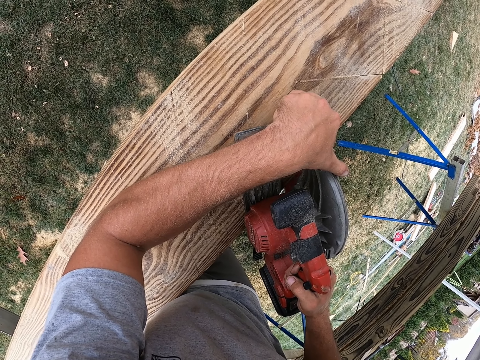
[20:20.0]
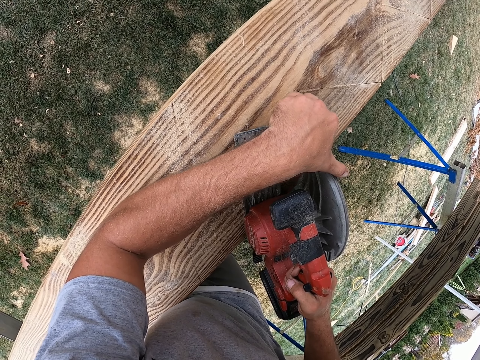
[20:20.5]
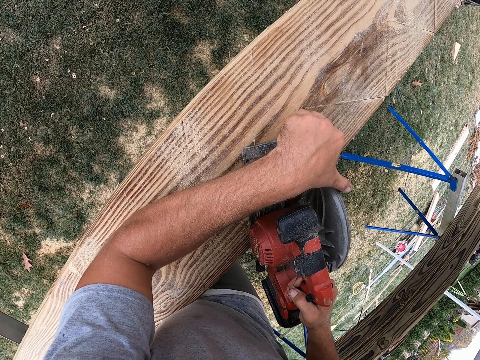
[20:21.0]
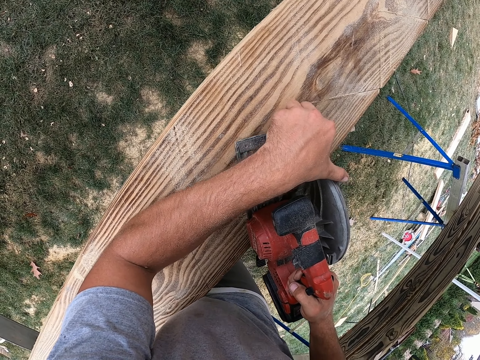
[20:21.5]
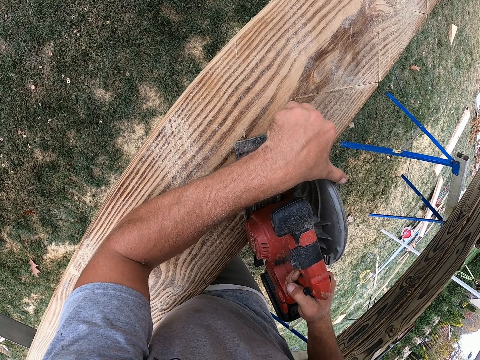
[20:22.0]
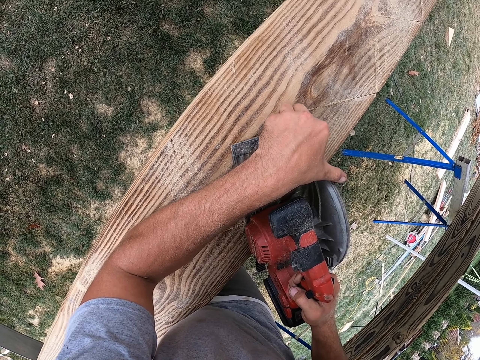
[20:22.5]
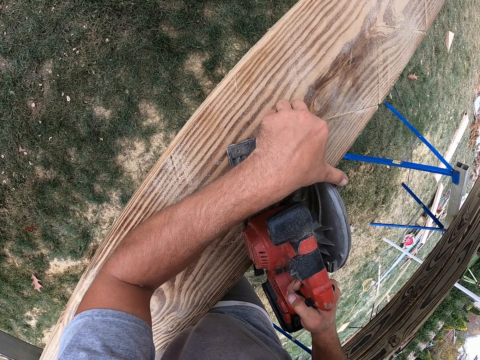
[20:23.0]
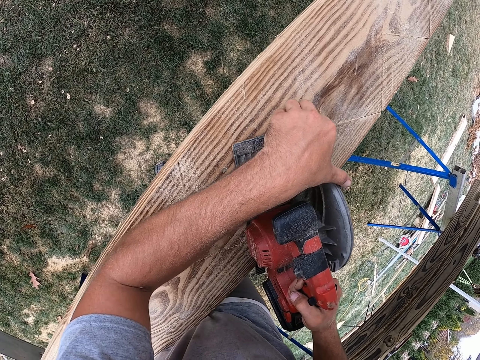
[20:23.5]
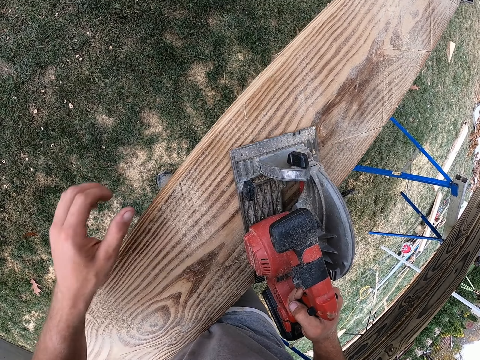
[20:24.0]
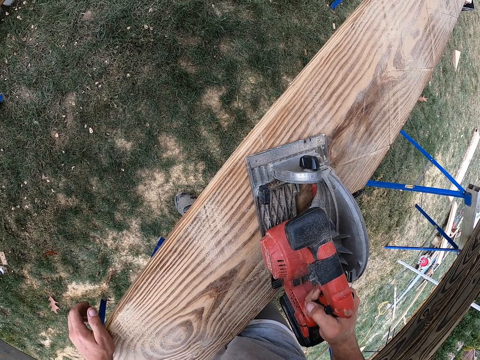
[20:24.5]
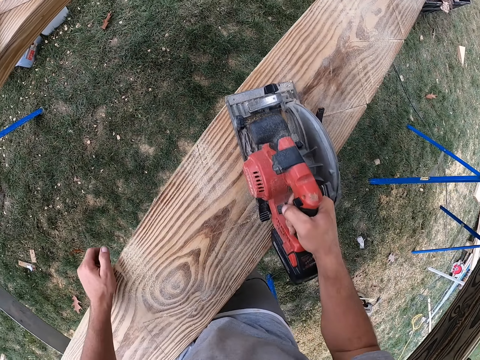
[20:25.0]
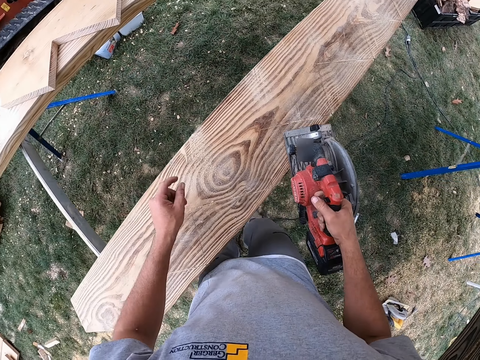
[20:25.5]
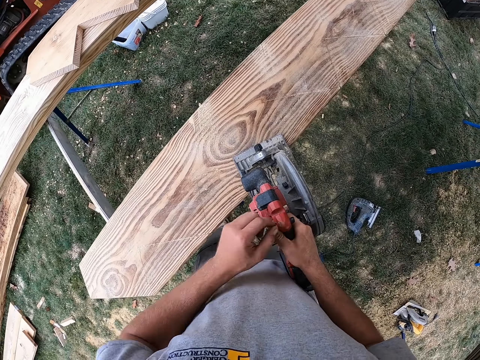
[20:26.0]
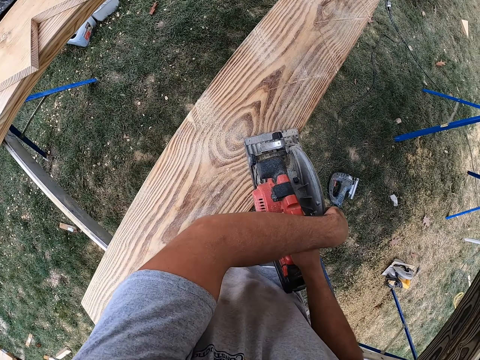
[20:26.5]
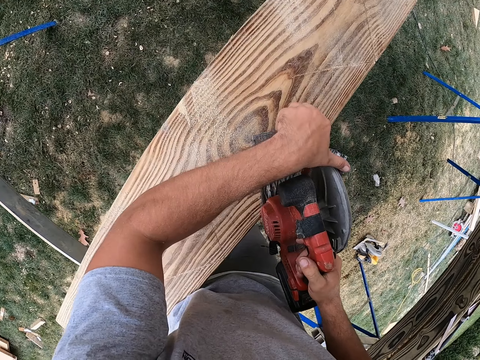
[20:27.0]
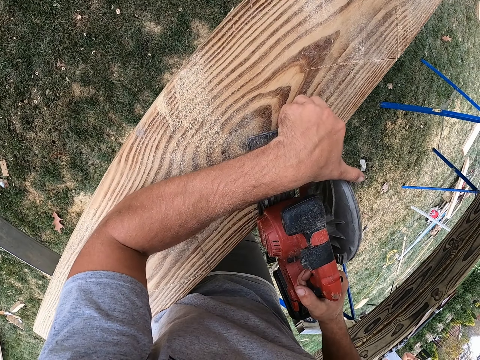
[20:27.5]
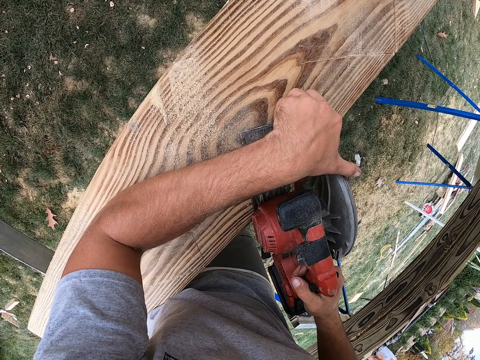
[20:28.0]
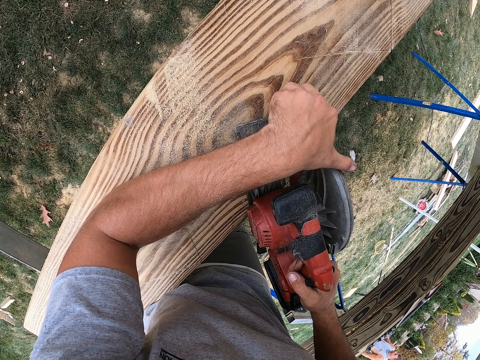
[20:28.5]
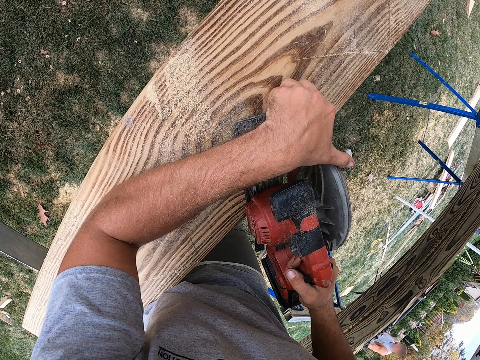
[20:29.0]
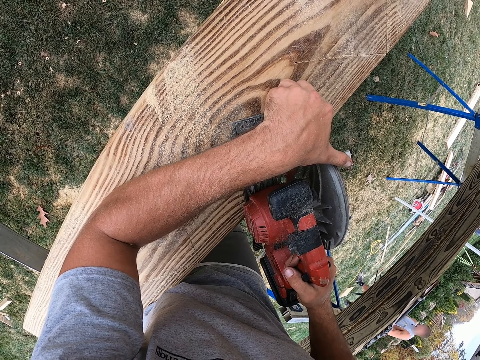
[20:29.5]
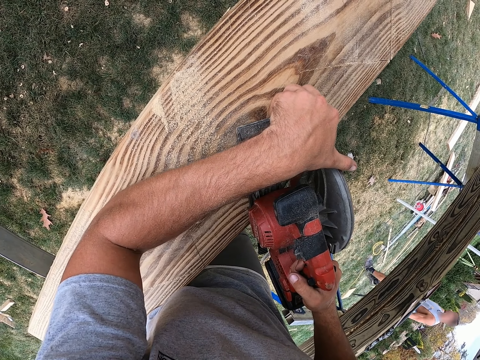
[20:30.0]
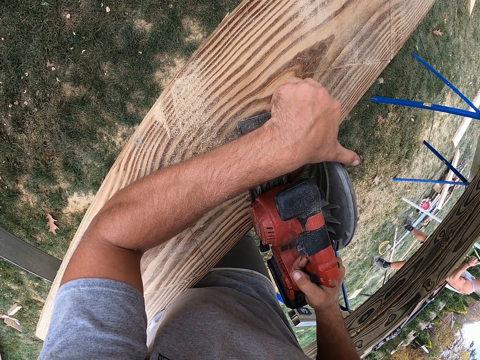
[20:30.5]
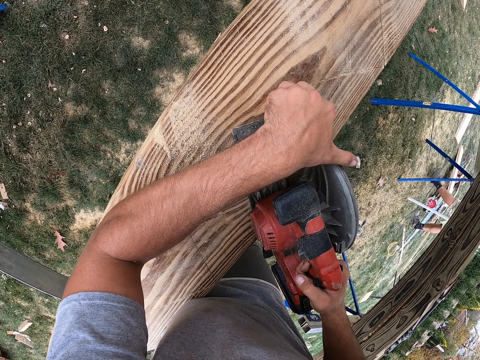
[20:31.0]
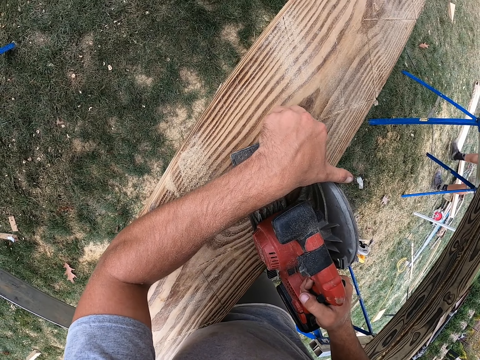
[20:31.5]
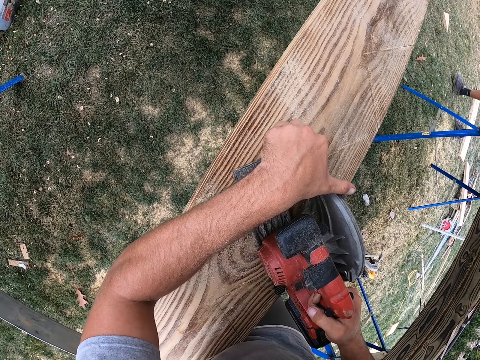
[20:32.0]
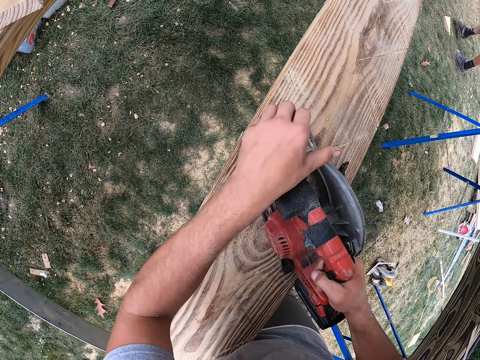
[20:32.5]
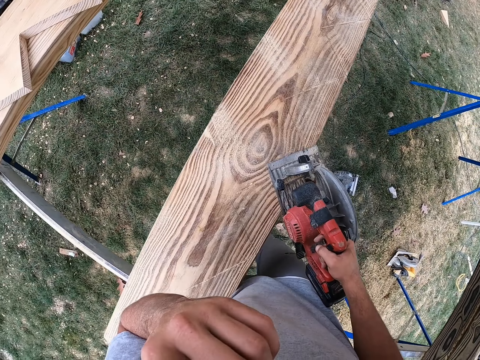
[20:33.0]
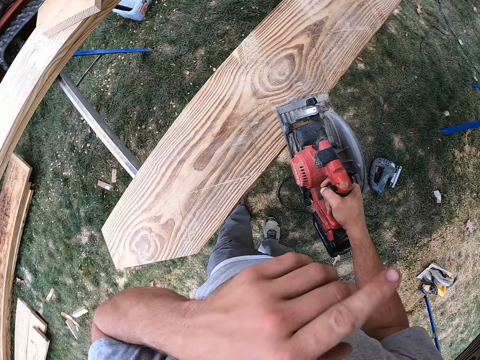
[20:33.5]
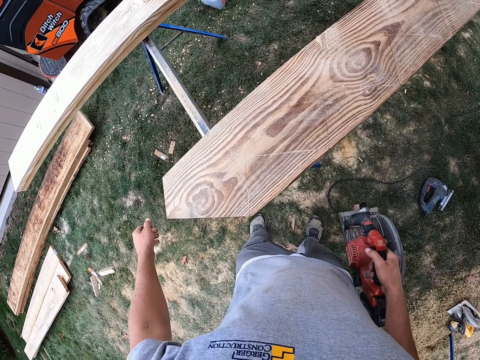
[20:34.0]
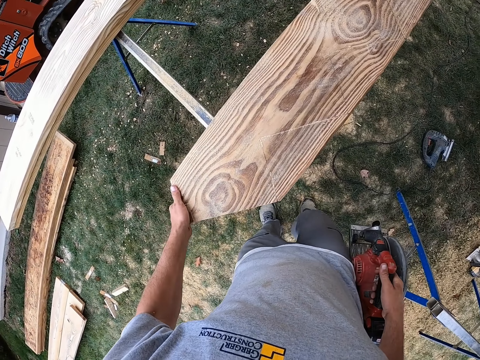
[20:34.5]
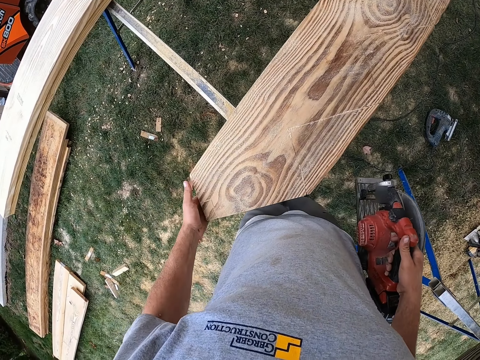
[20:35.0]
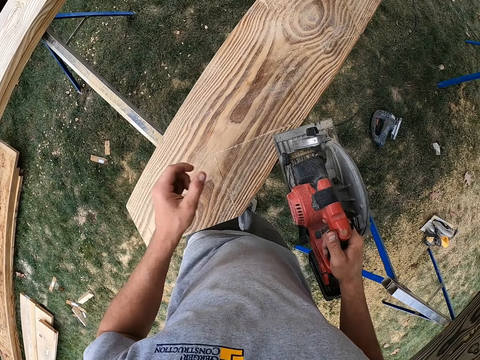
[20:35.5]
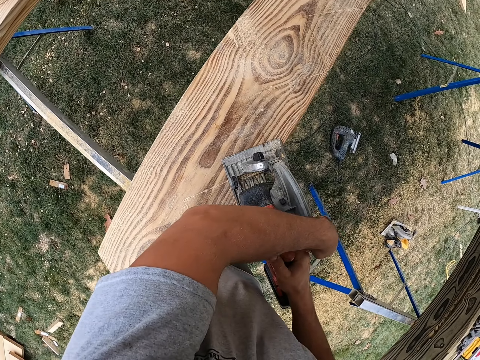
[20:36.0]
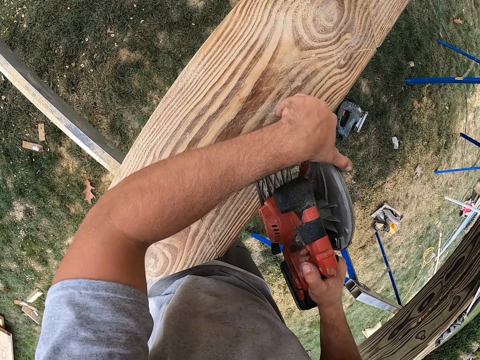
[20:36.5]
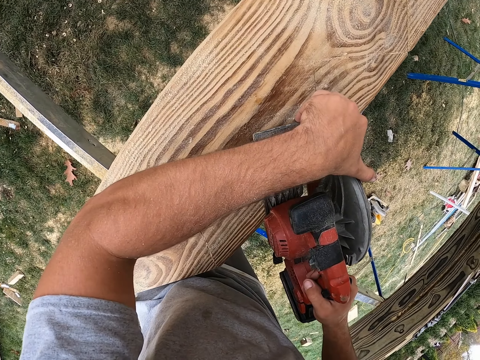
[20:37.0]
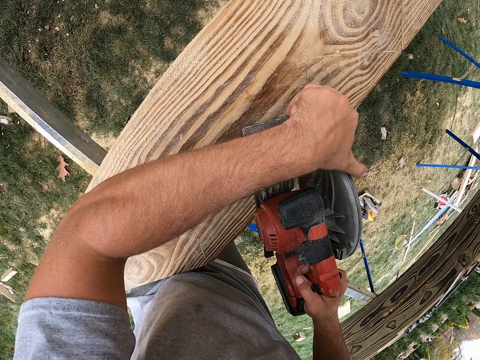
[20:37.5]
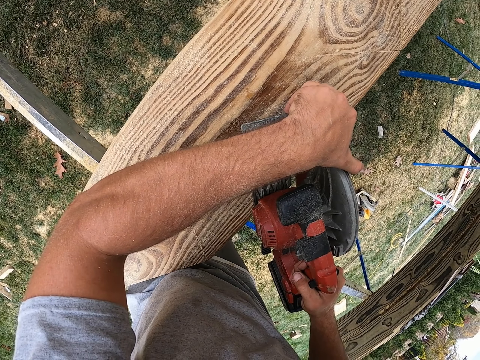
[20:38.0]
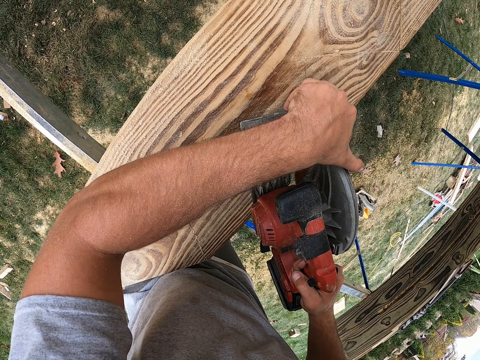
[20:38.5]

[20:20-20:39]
The camera wearer lifts the woodcutter. They adjust the wood cutter. They cut the wood. A man walks. The camera wearer lifts the woodcutter. They move the wood. They adjust the wood cutter. They cut the wood.

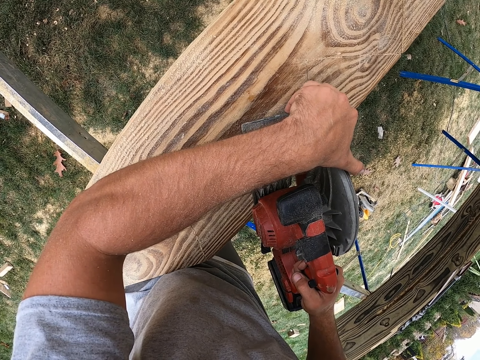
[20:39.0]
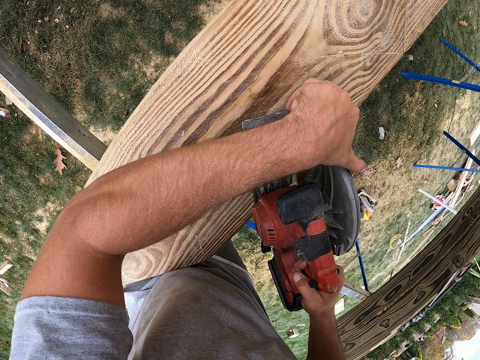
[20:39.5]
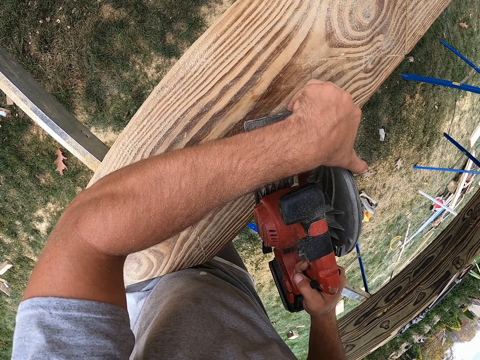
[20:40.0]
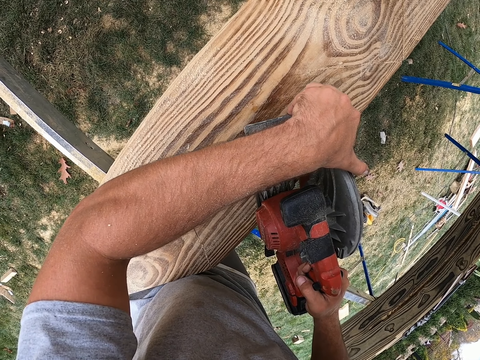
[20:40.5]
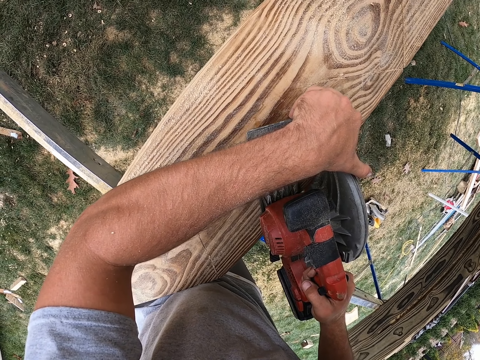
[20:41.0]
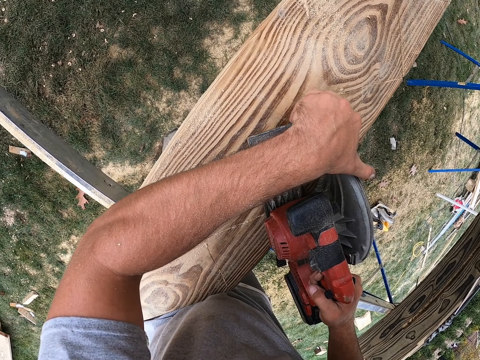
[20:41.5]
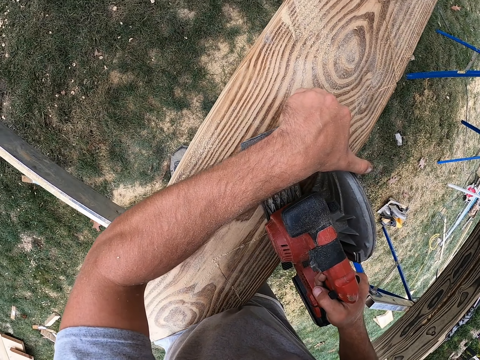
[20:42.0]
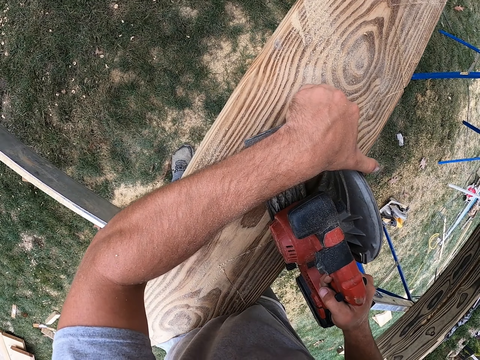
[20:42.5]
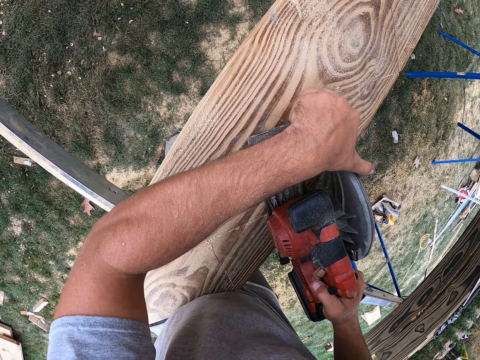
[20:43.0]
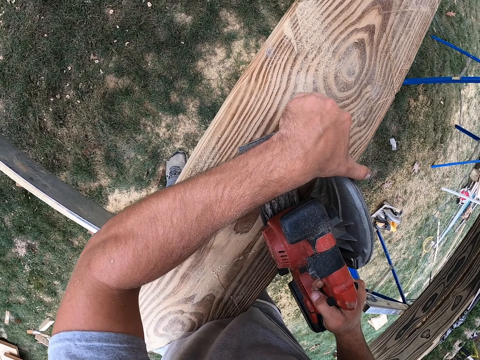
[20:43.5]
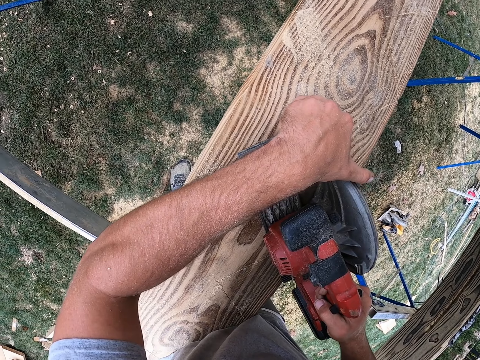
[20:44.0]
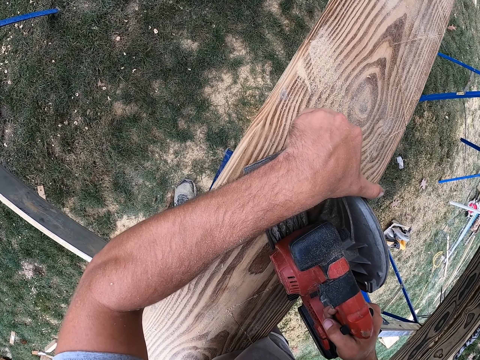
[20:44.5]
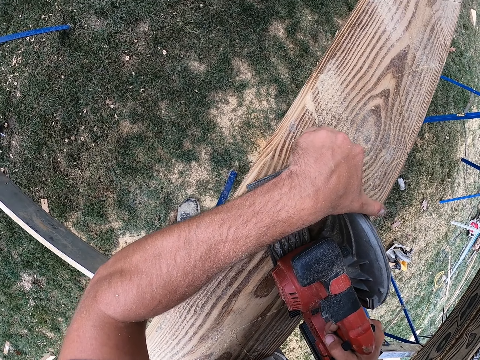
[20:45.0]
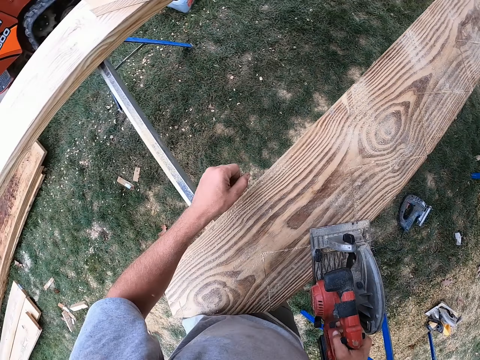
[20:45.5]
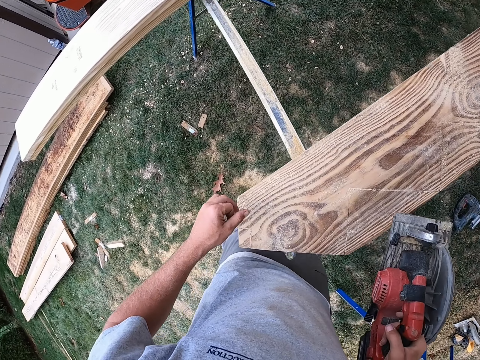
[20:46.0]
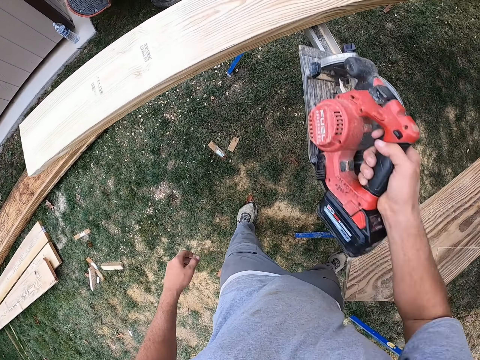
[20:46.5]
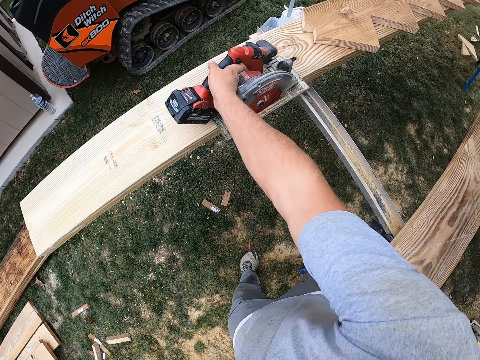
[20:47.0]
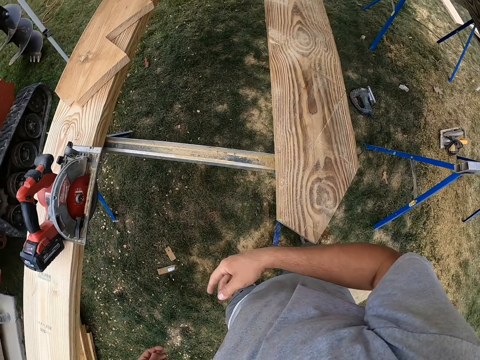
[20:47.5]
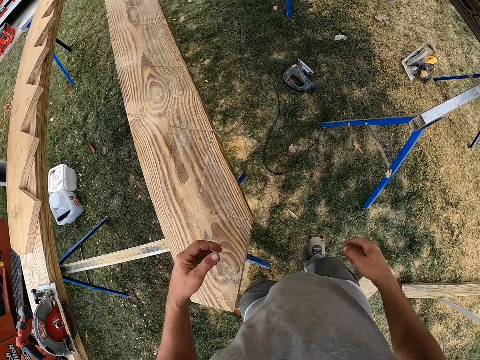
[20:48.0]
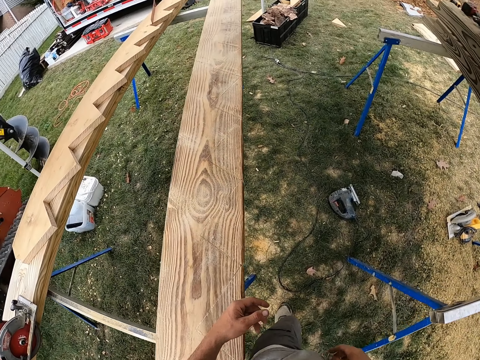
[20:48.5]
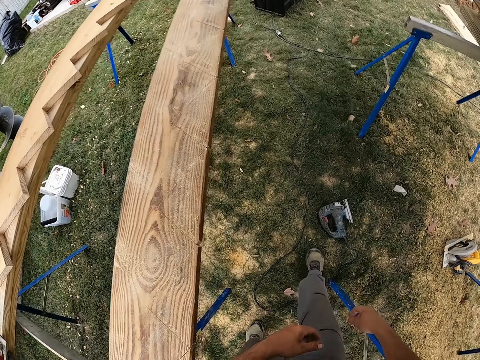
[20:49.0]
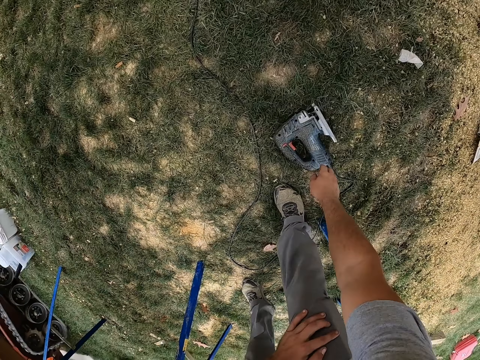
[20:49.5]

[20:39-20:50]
The camera wearer lifts the woodcutter. They cut the wood with a saw. They put the saw on the wood. They walk.
